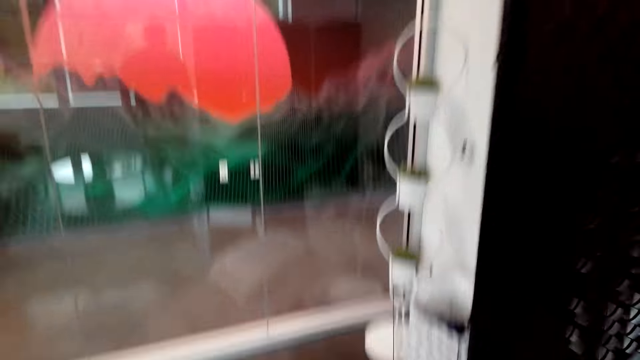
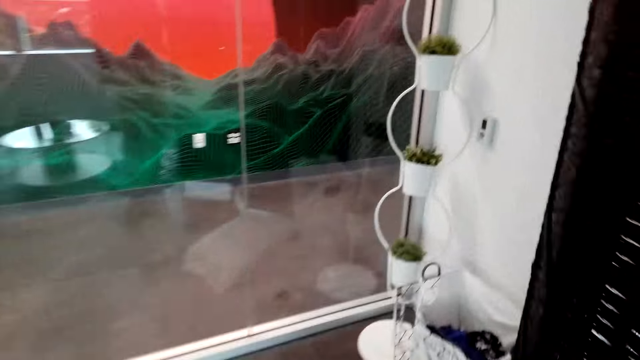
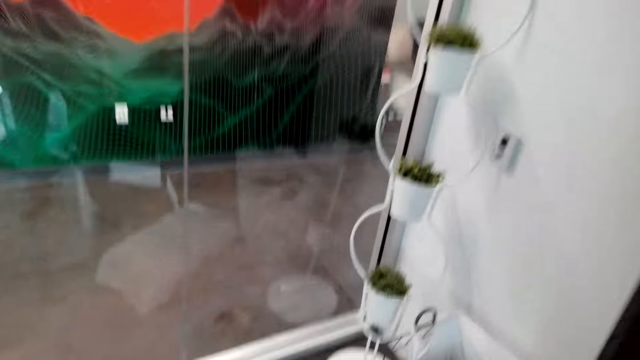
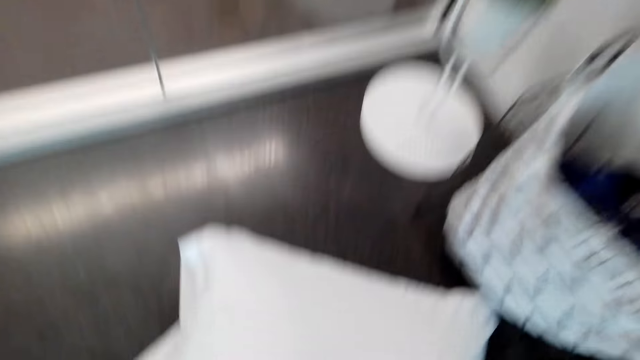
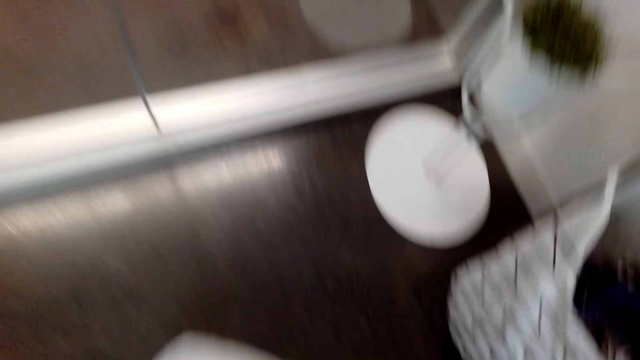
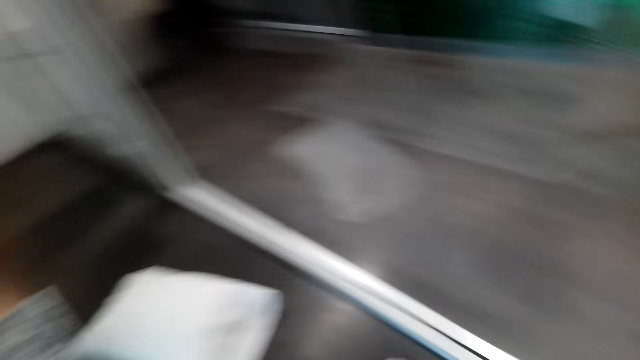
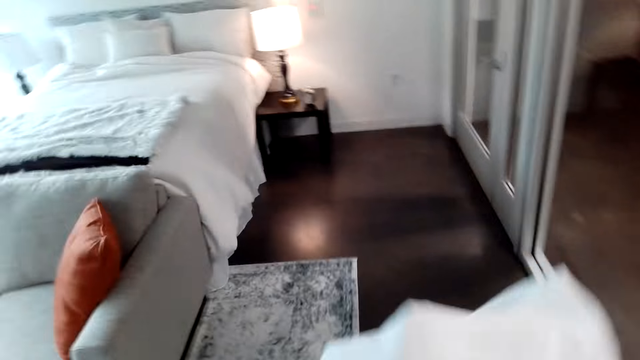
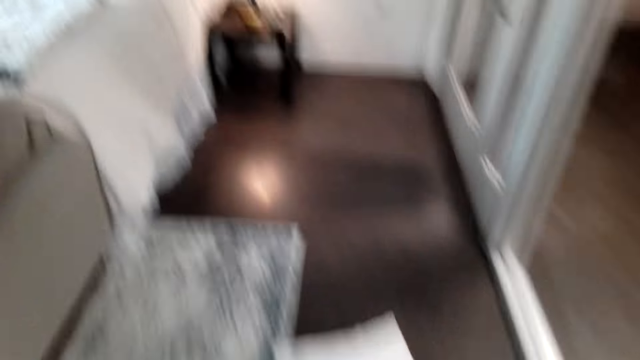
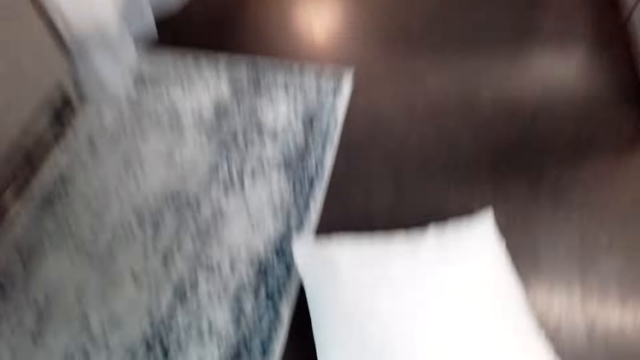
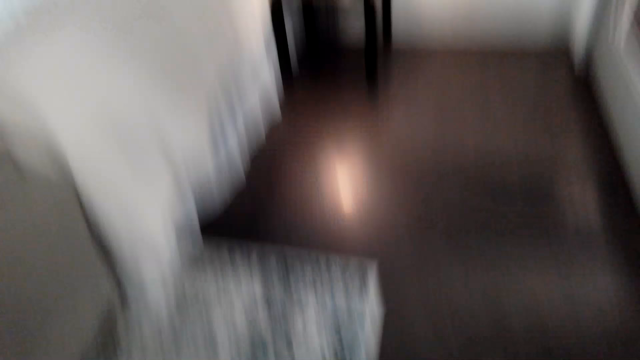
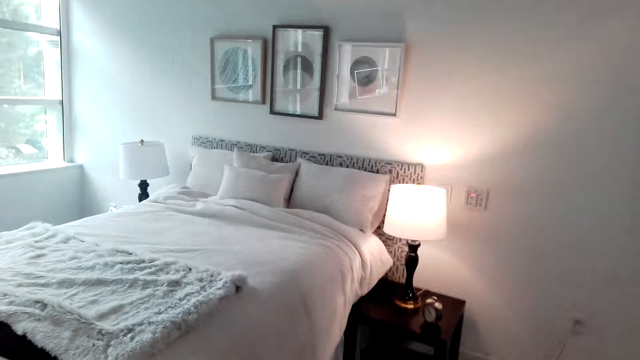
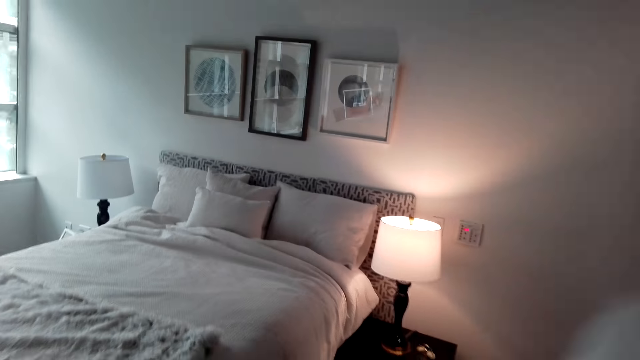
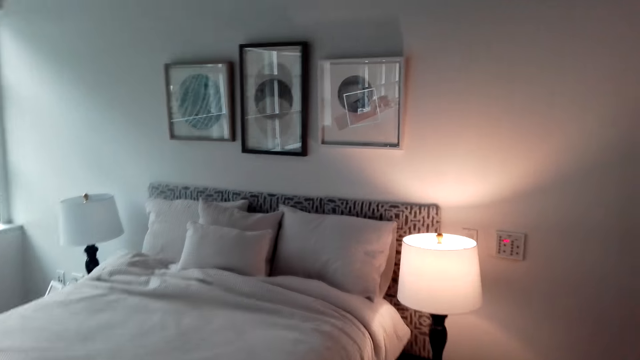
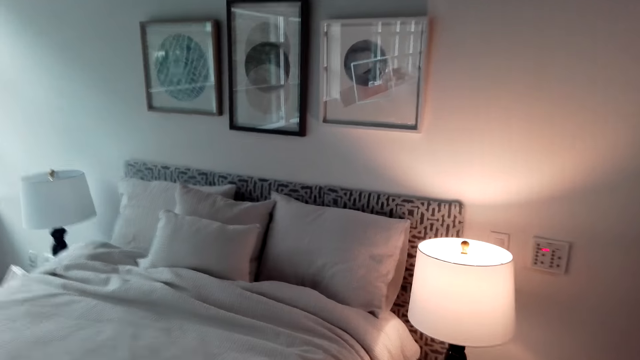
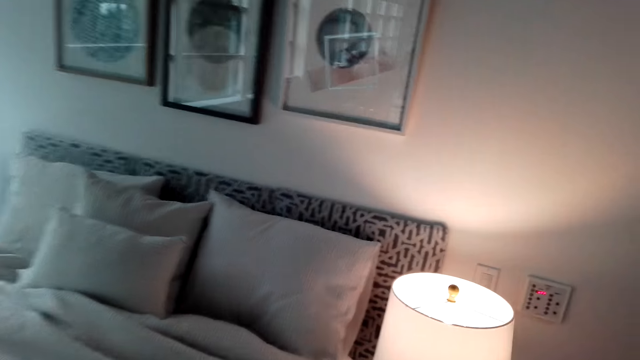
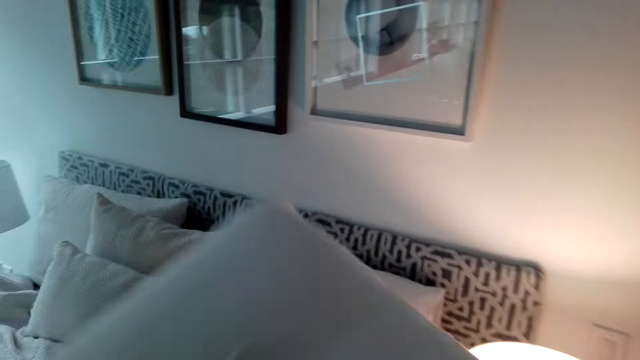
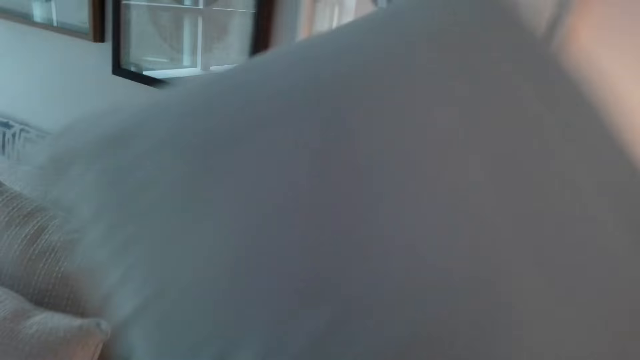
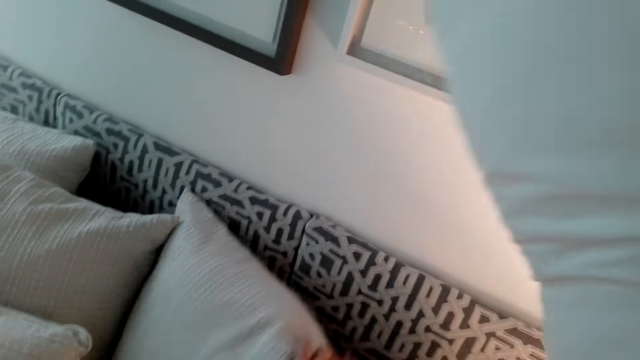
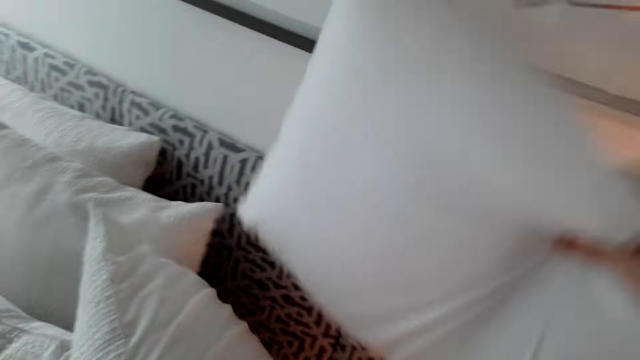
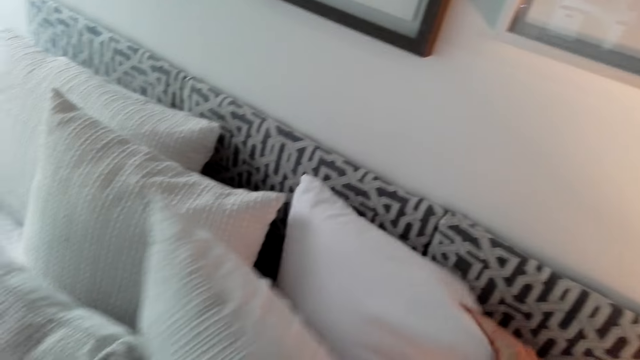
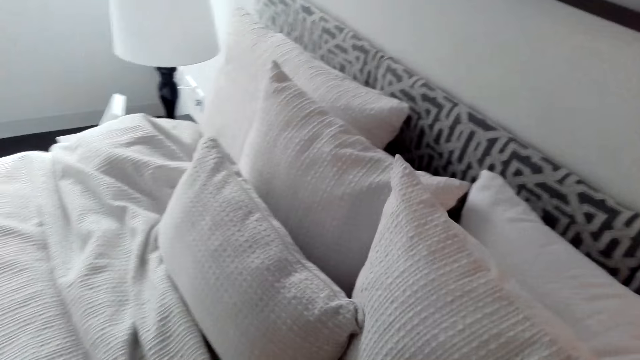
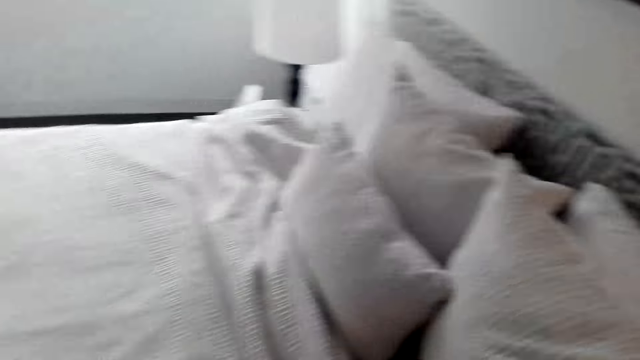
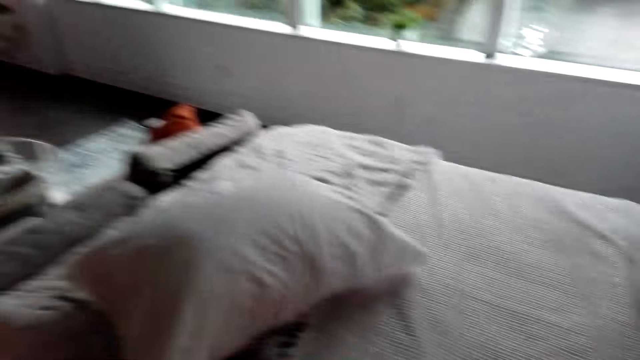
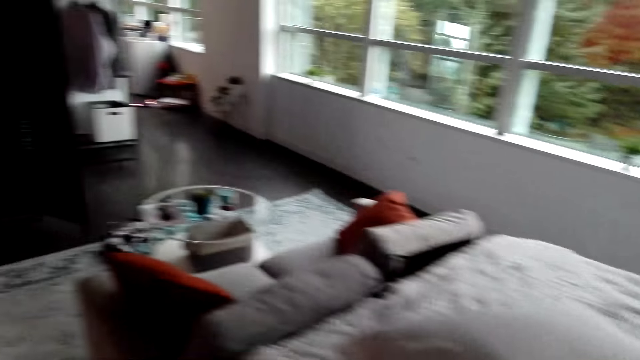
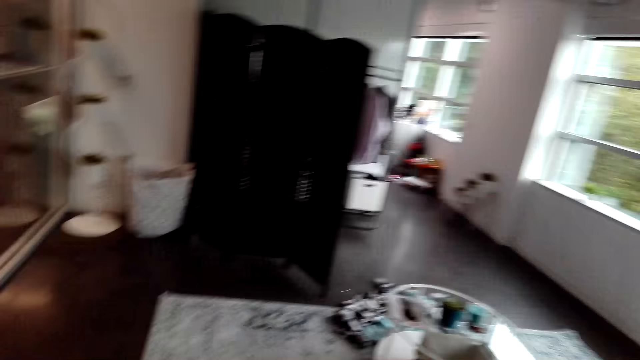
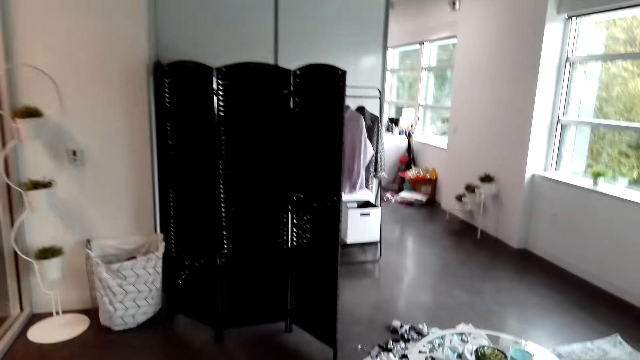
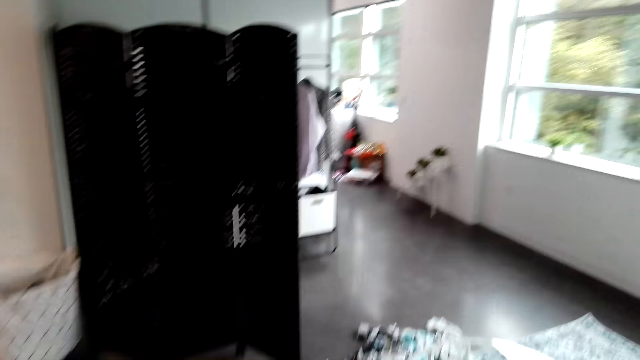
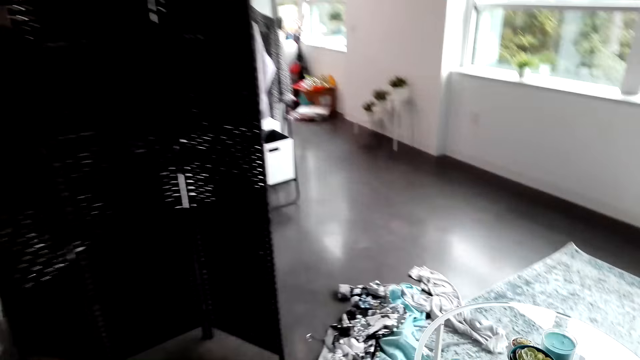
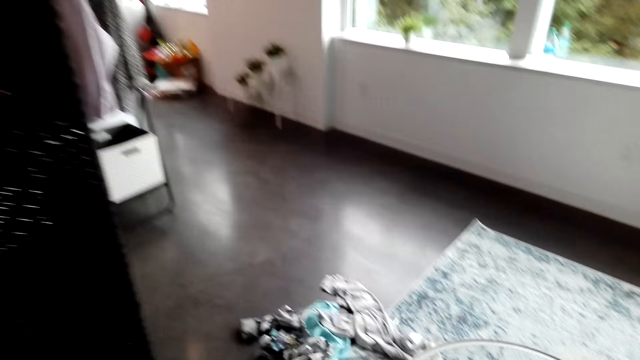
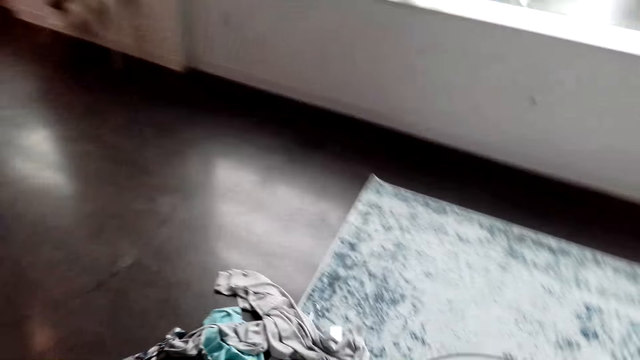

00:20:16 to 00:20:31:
The camera wearer picks the pillows from the floor. They put the pillows on the bed. They walk in the room.

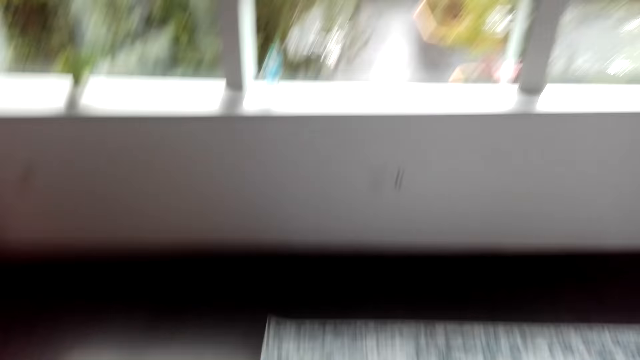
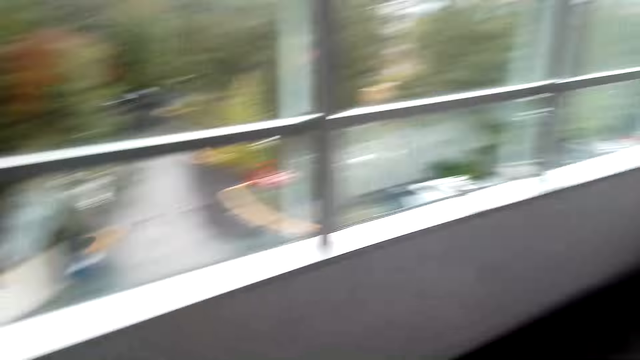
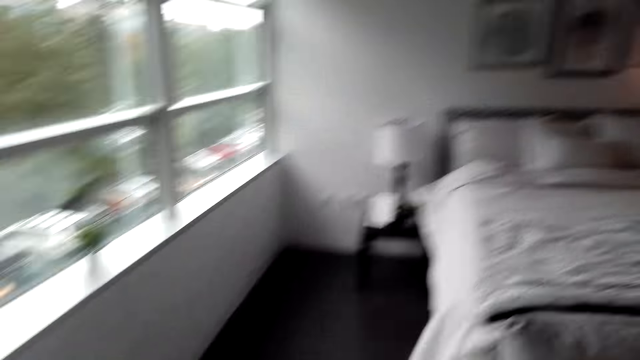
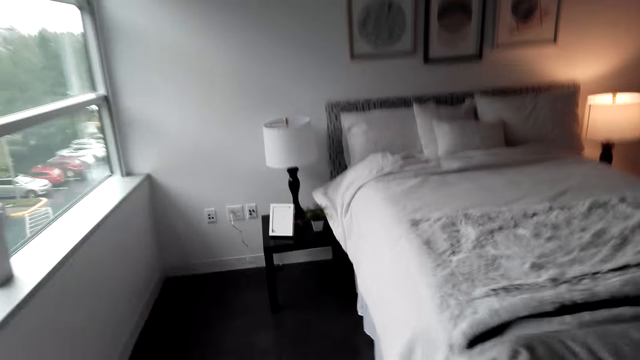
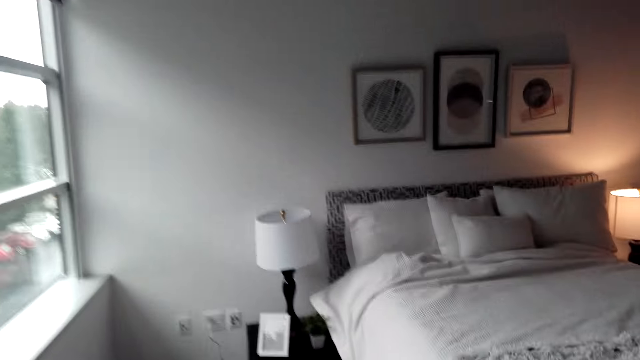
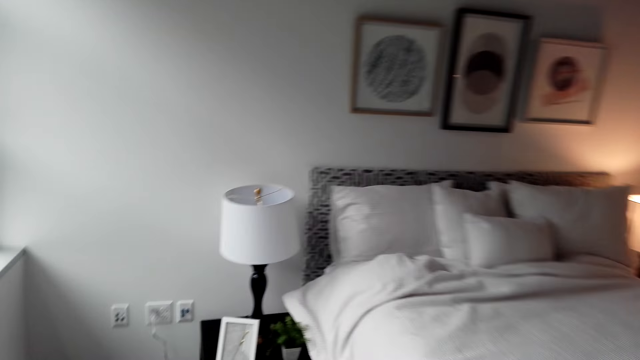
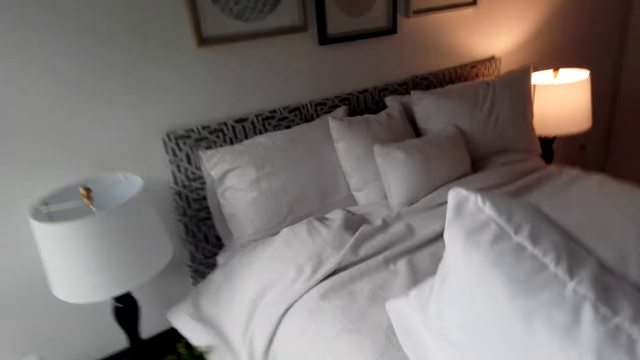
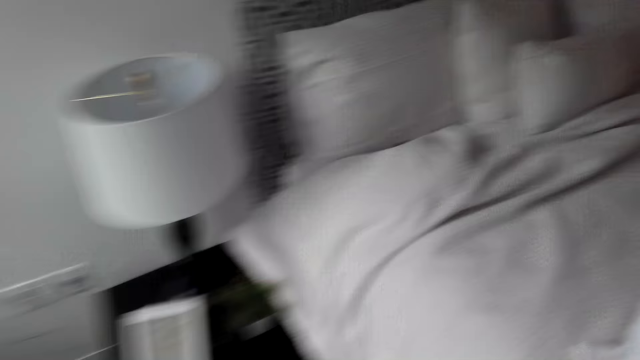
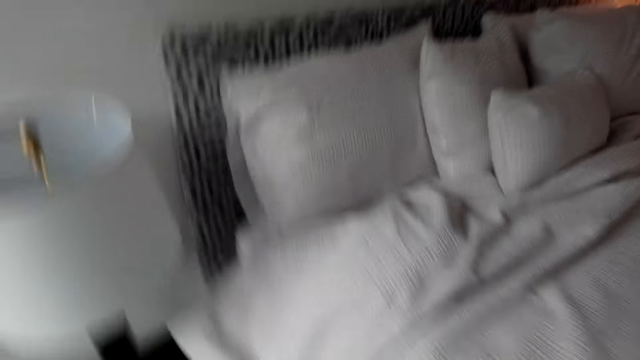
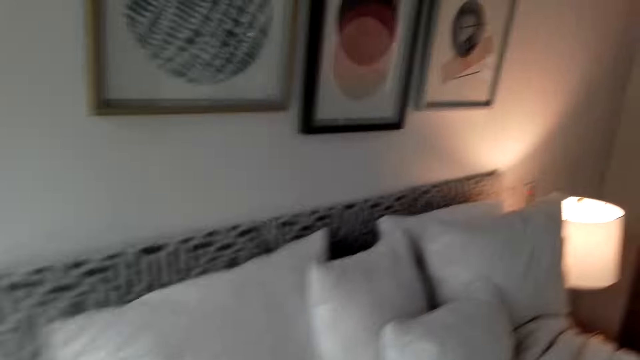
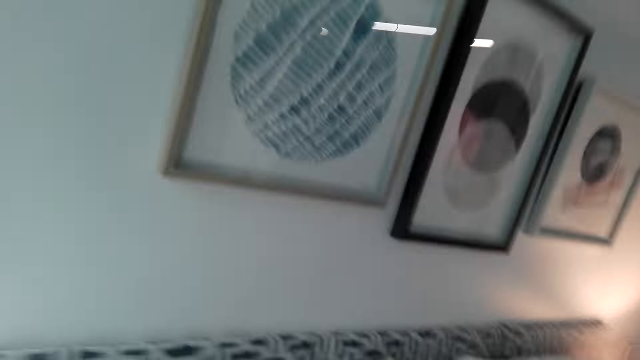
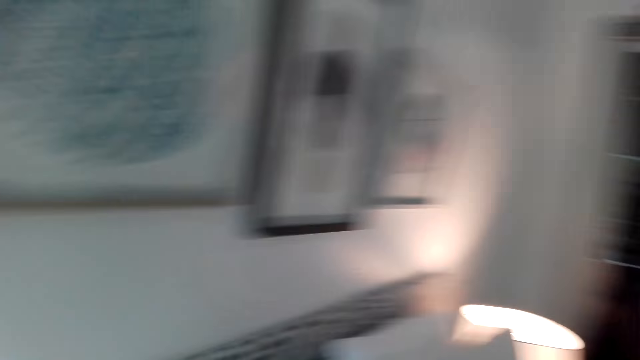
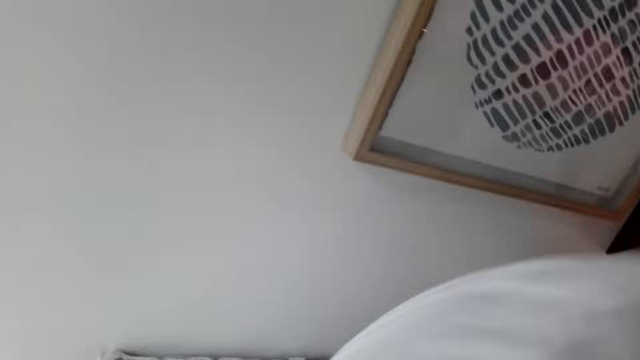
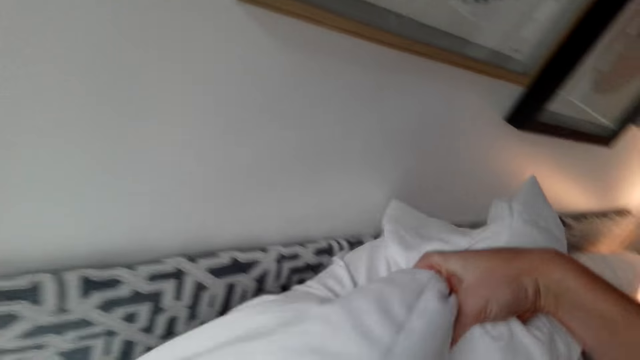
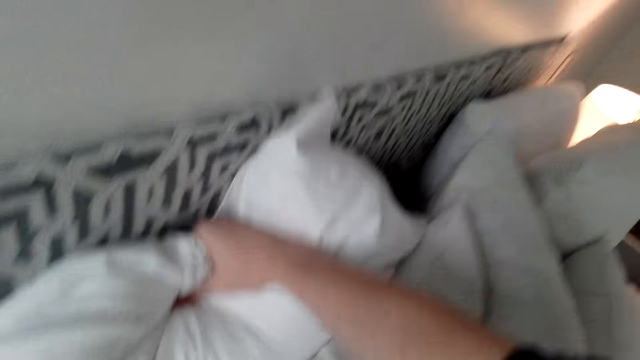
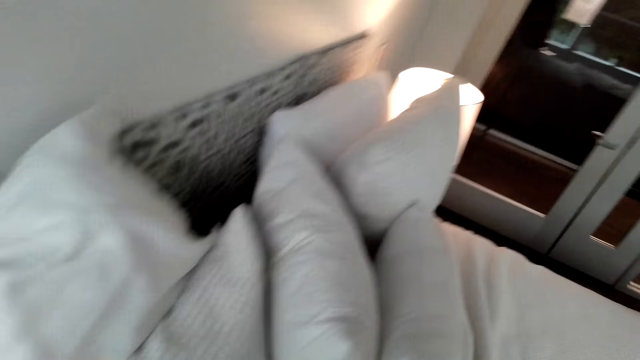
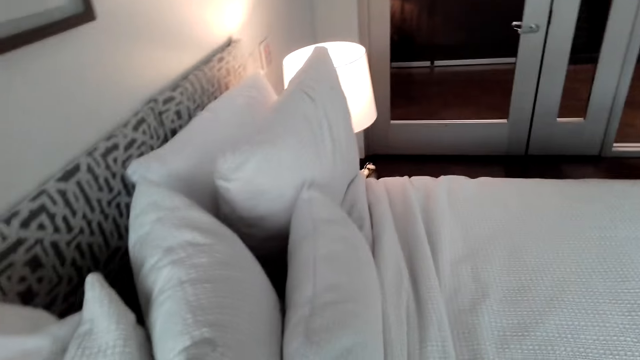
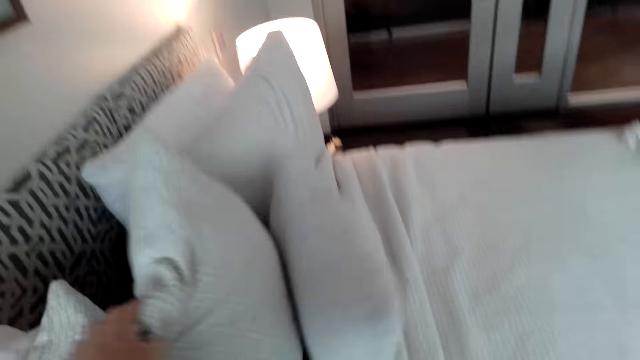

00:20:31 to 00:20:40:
The camera wearer puts the pillows on the bed.
